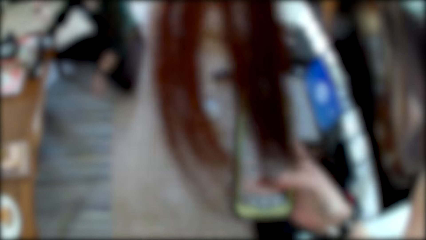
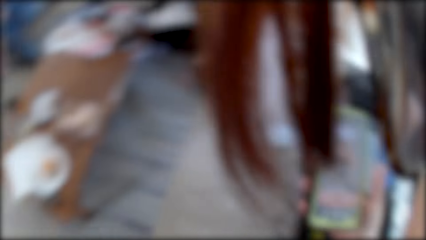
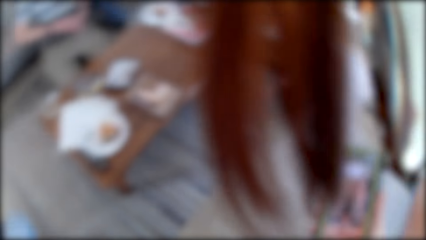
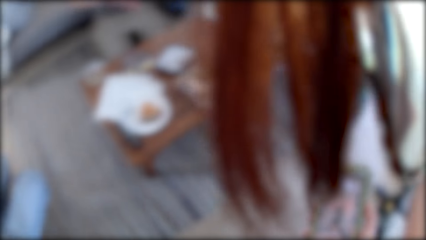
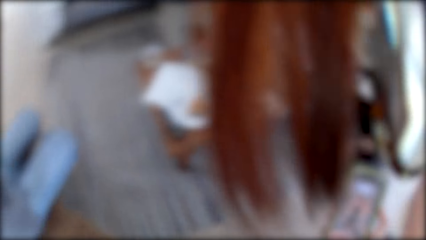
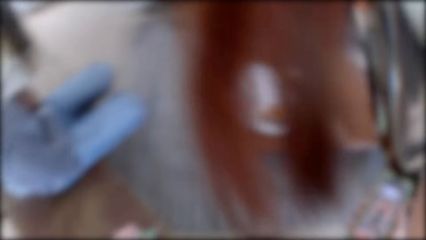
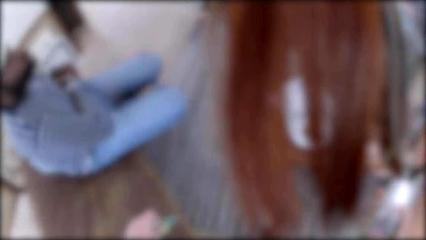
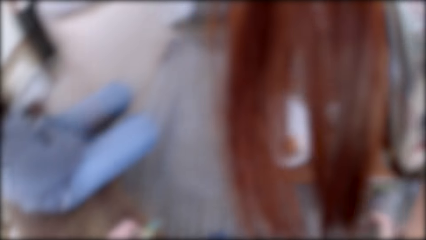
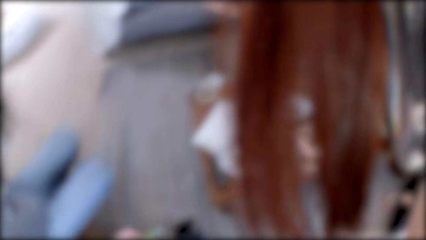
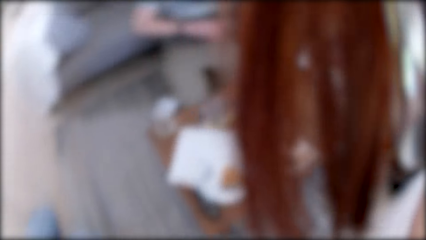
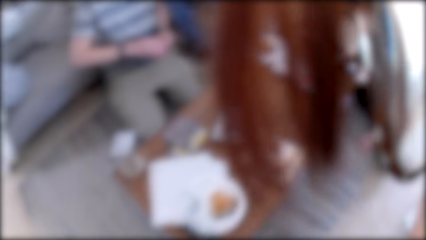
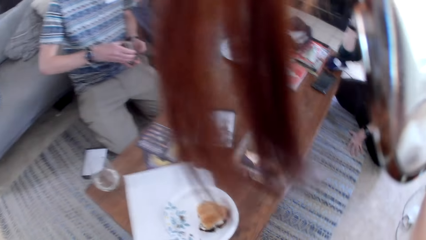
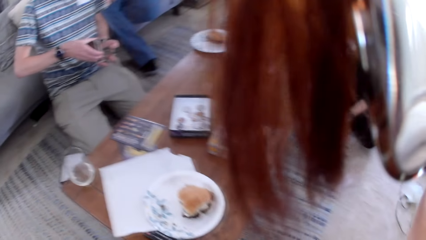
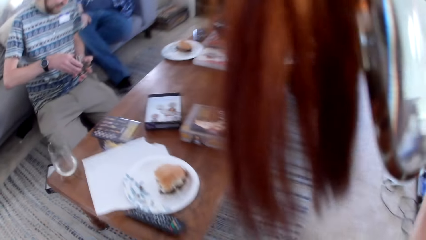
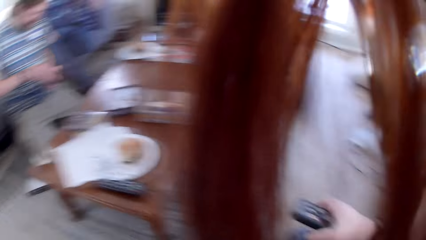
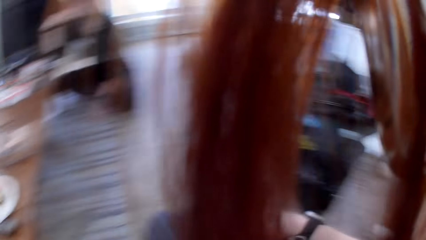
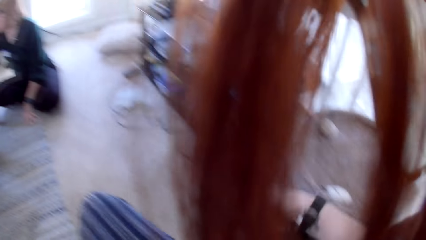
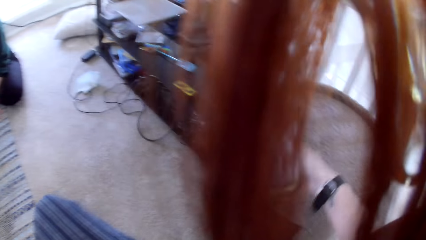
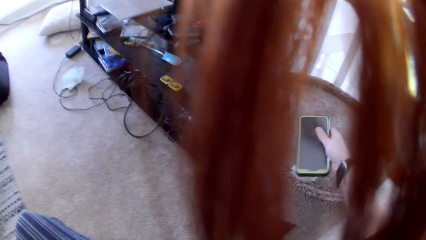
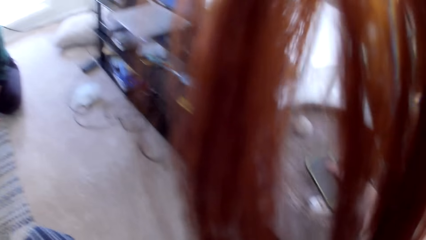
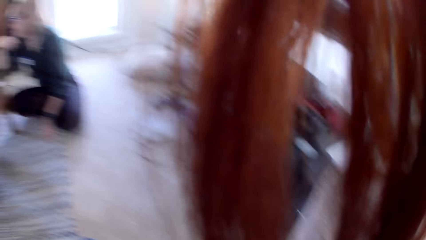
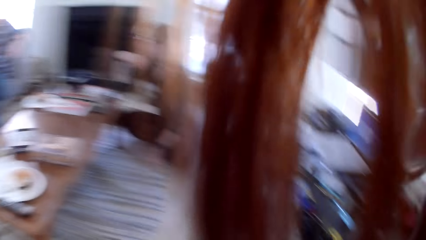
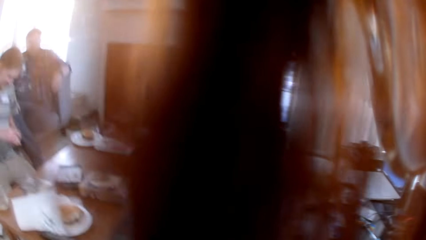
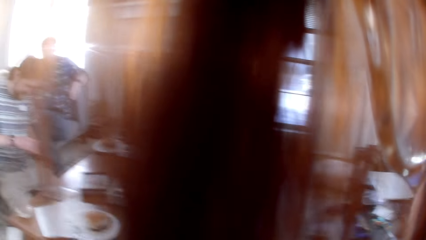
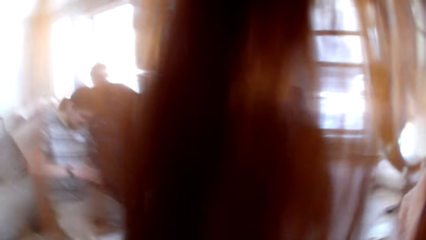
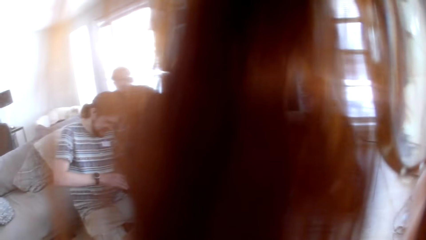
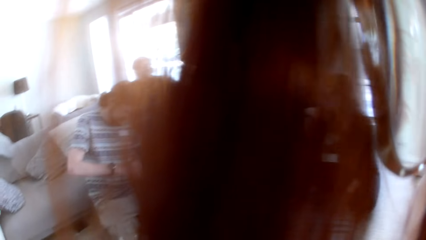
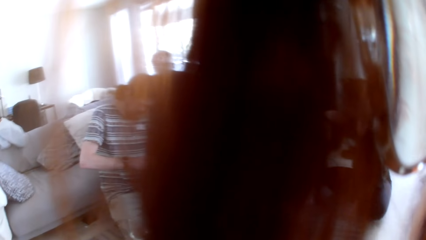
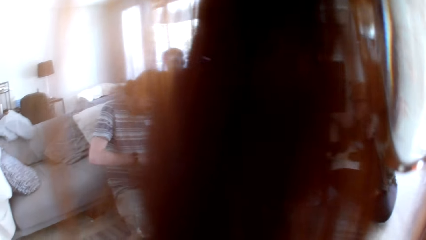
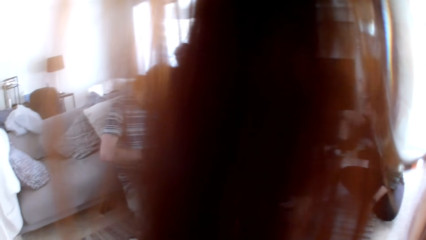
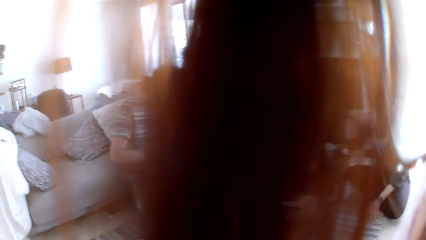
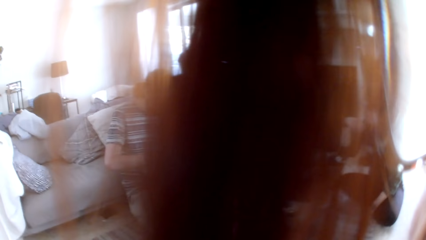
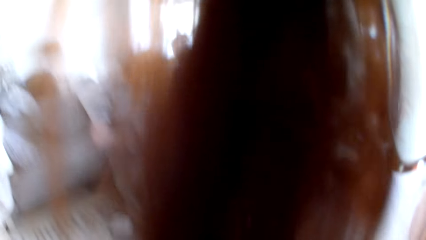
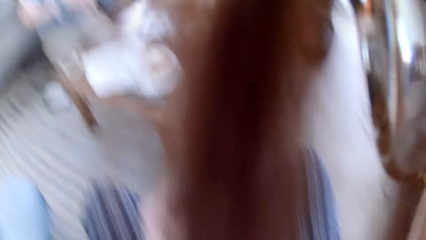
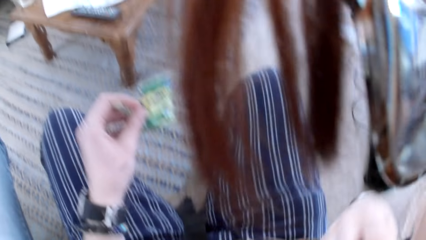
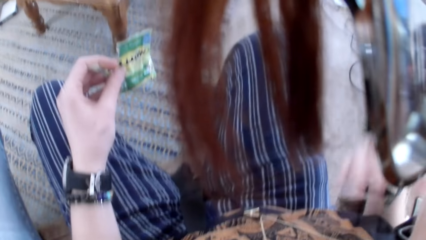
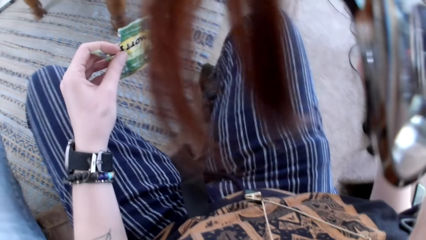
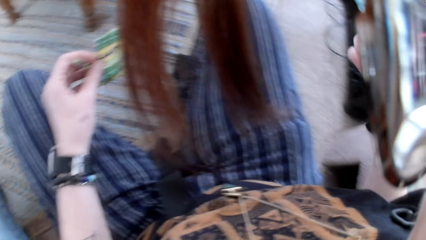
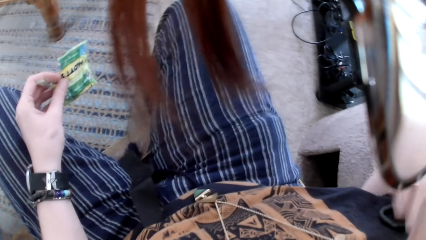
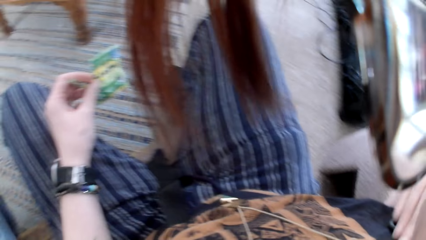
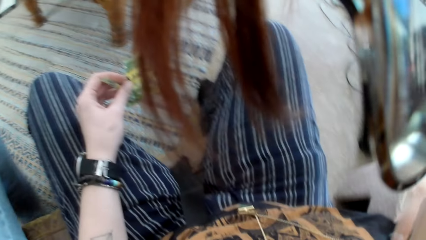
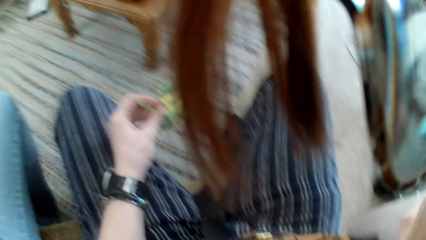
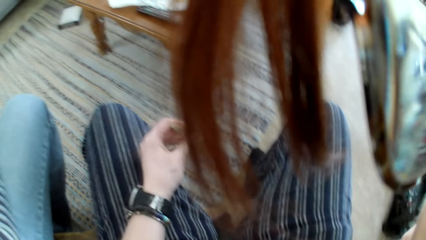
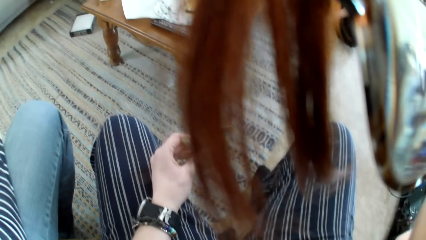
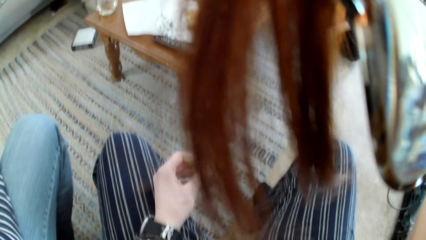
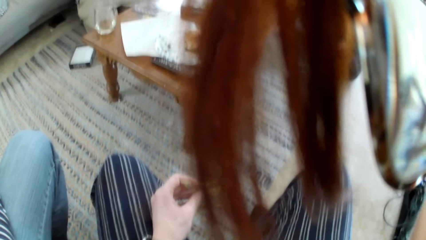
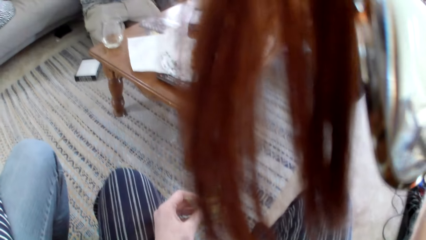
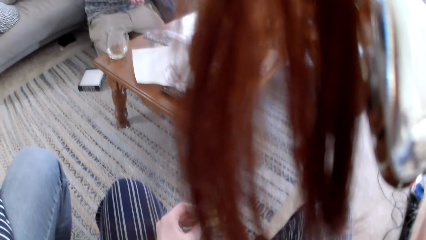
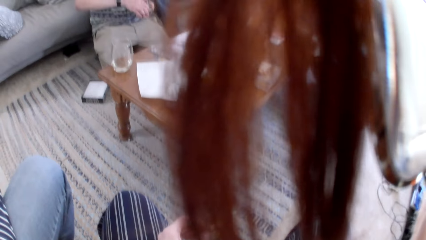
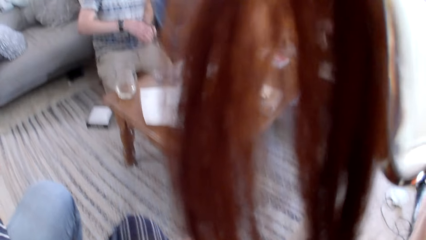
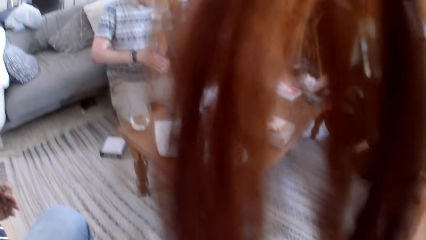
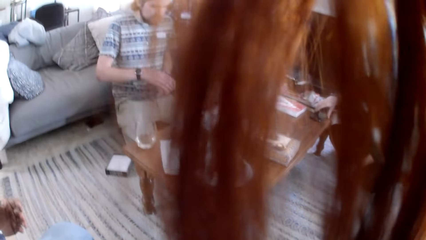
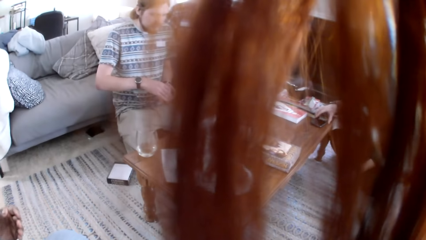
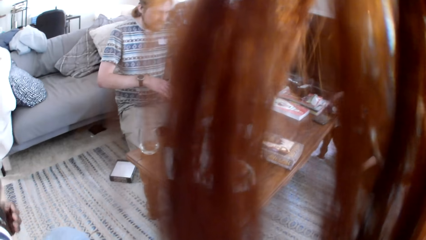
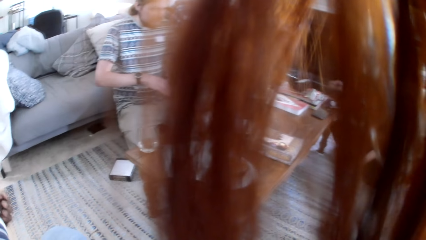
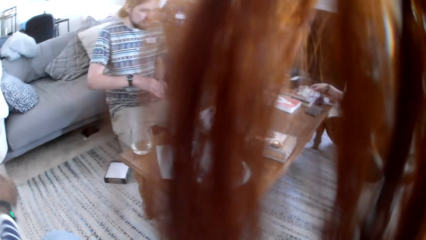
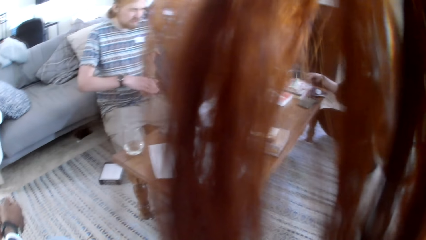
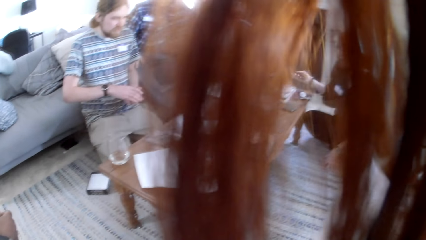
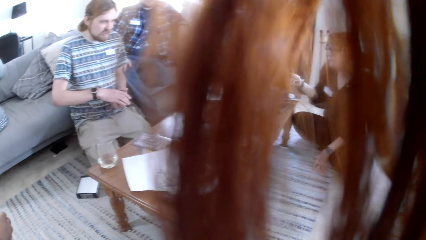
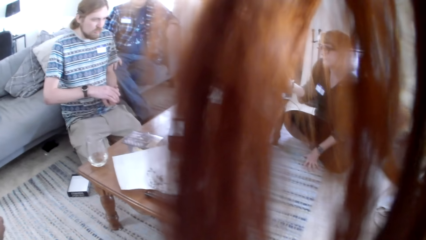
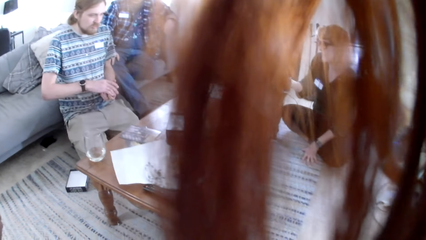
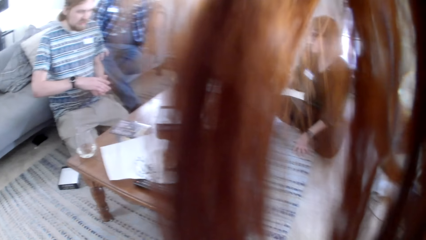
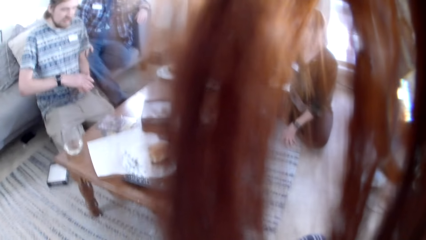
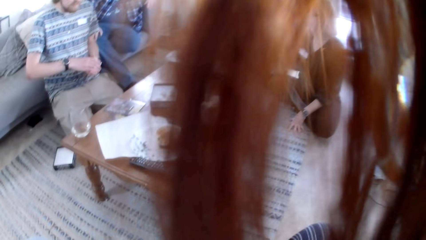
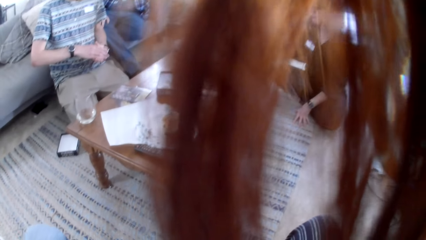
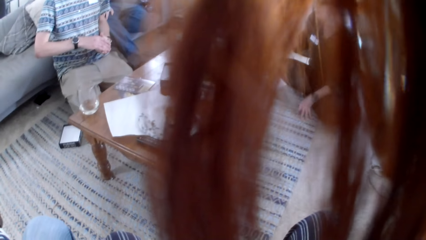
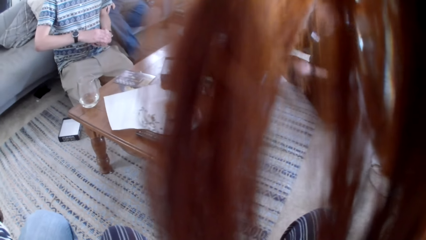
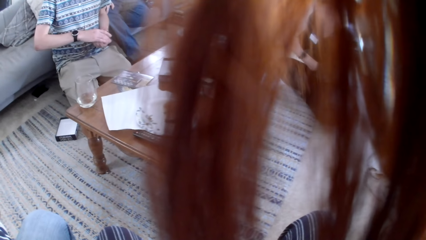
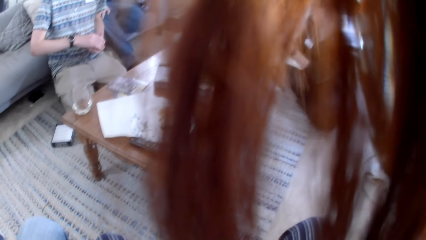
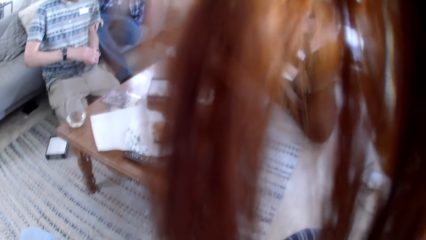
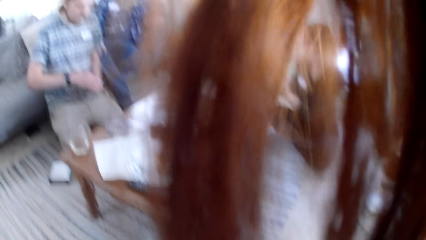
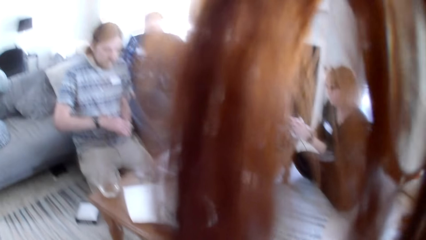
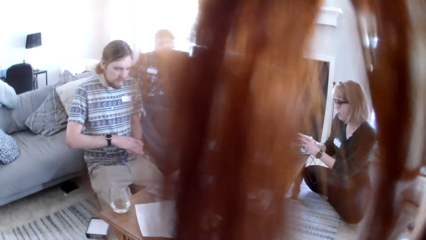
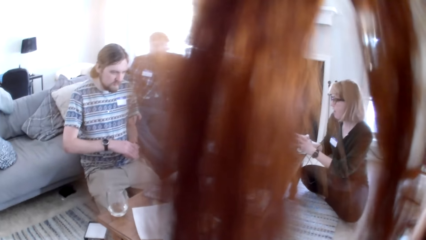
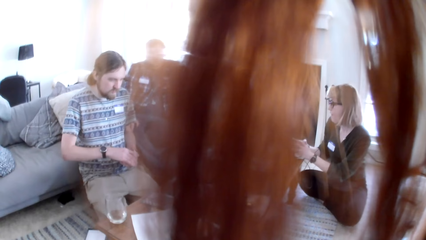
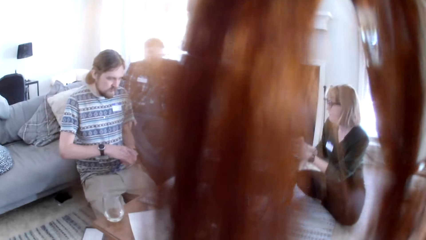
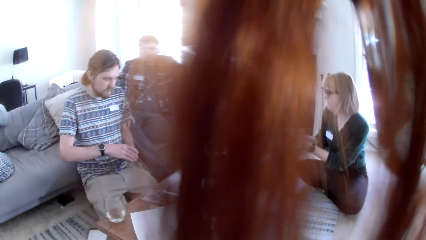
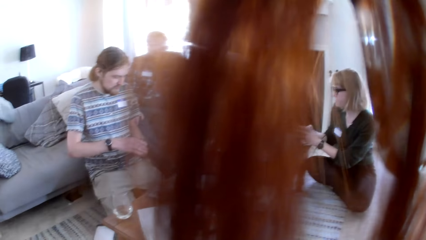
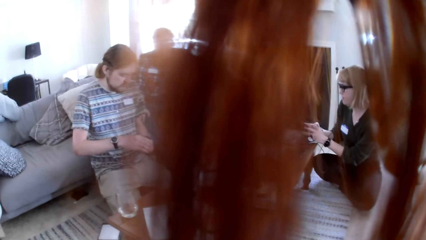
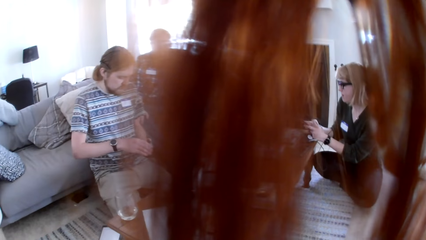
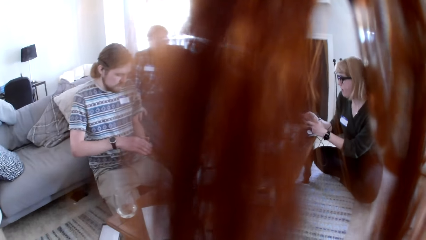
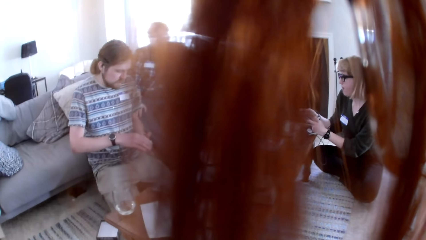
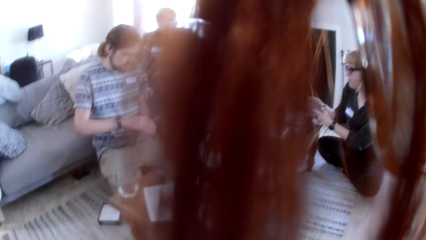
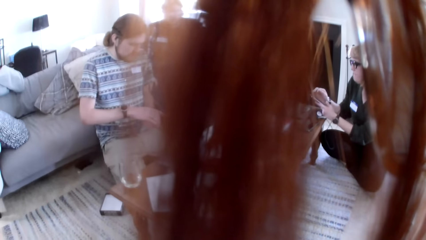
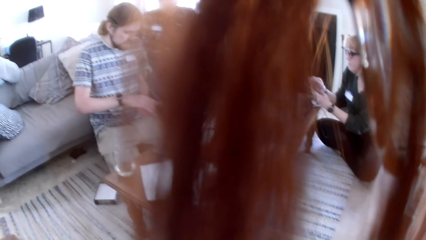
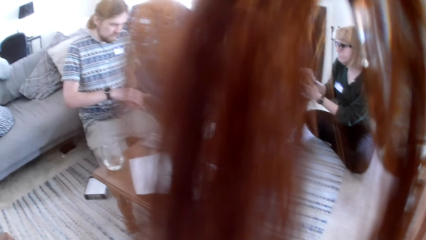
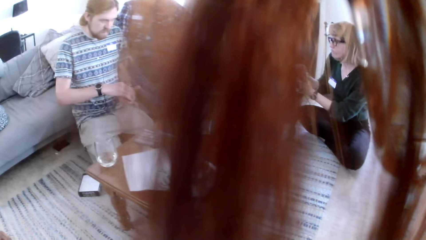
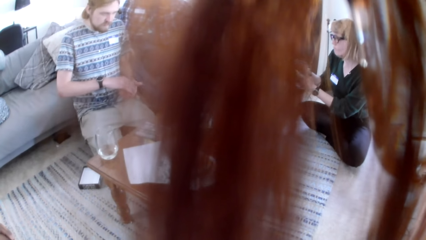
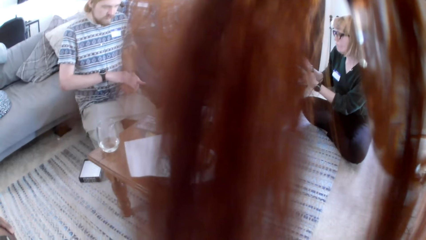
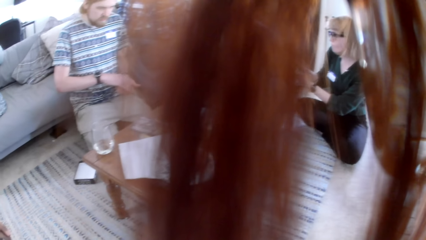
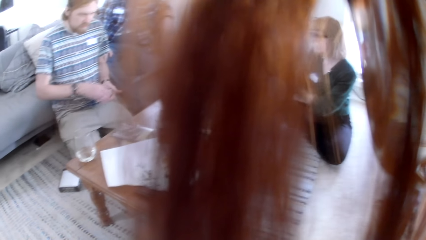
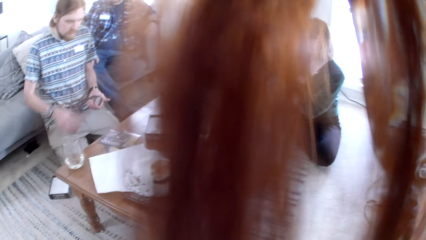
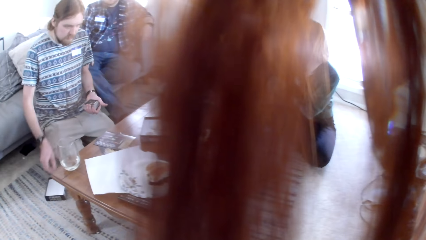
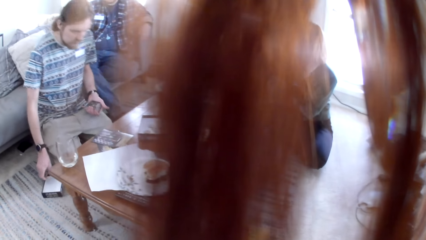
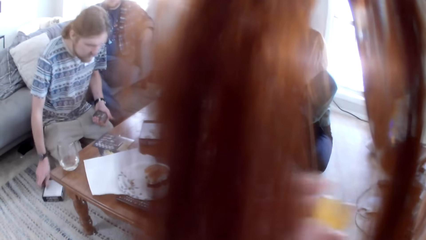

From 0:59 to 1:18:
A woman holds something. A man holds a box. The camera wearer puts down the phone on the table with her right hand. She holds a sachet of something with her left hand. The man holds the cards. The woman scrolls the phone.
